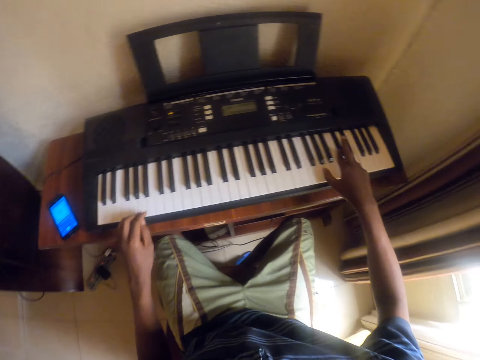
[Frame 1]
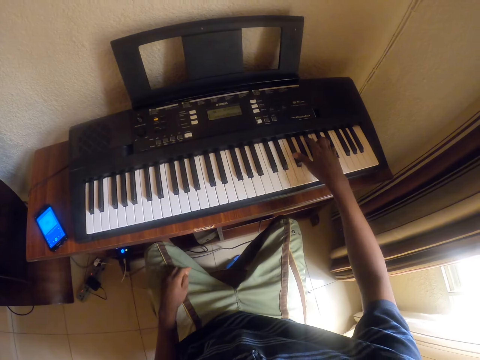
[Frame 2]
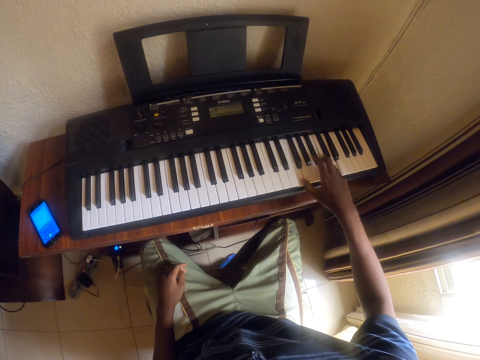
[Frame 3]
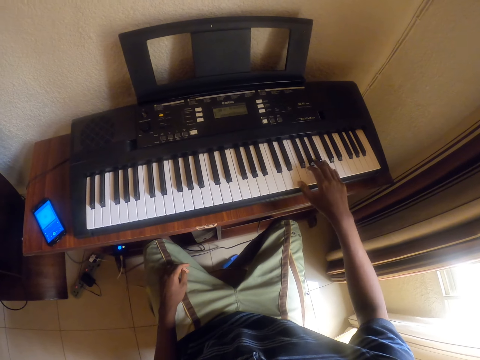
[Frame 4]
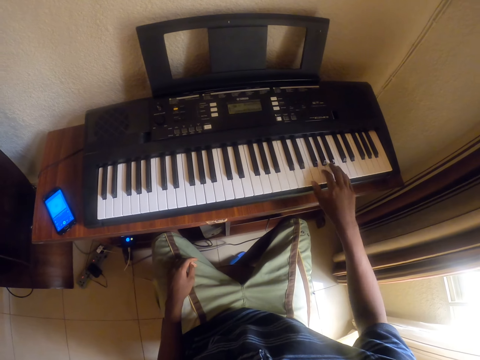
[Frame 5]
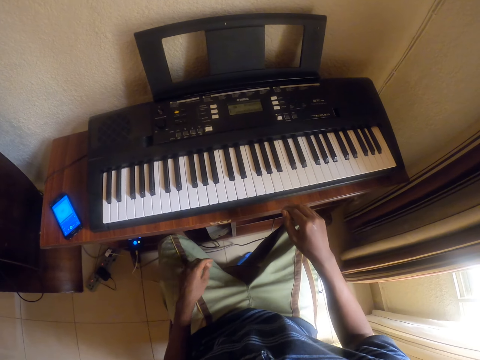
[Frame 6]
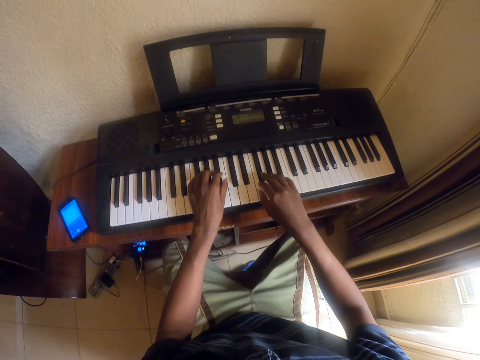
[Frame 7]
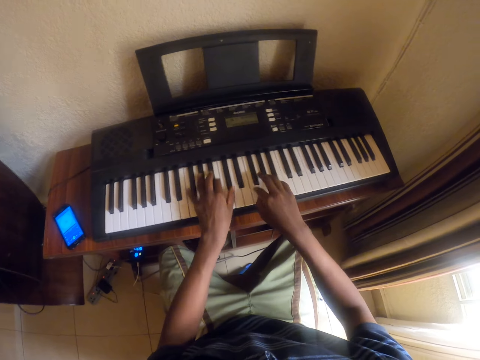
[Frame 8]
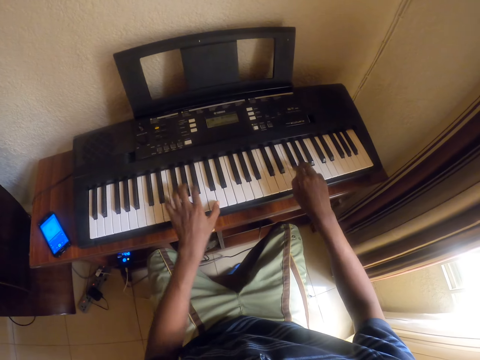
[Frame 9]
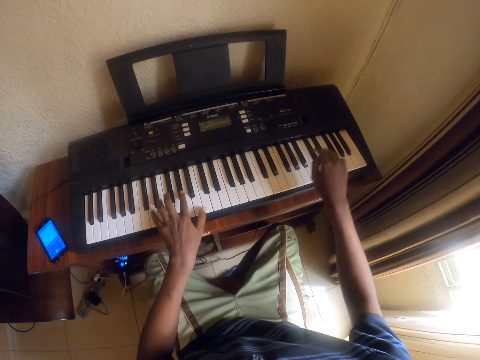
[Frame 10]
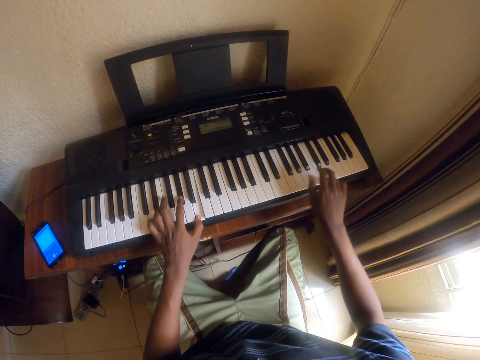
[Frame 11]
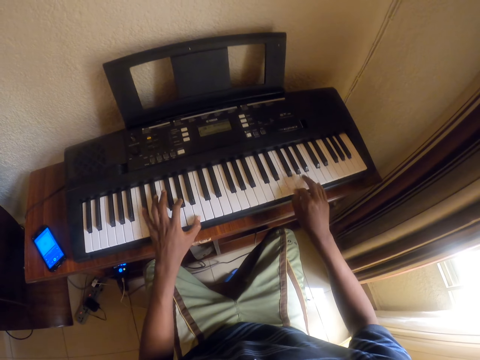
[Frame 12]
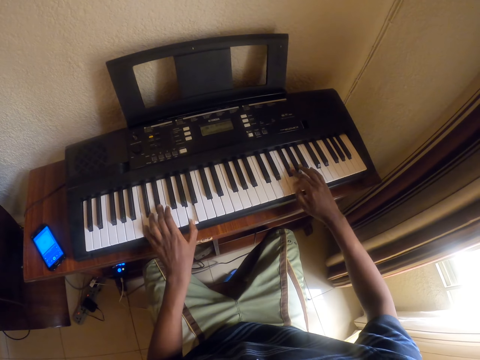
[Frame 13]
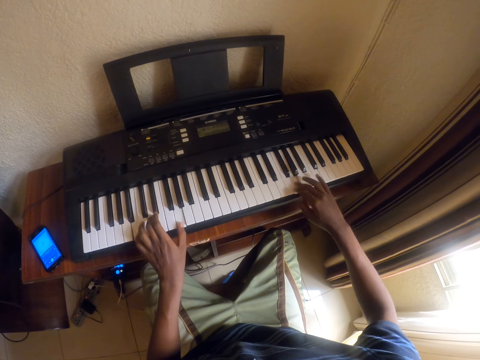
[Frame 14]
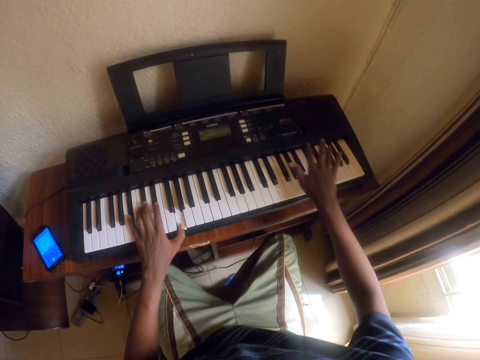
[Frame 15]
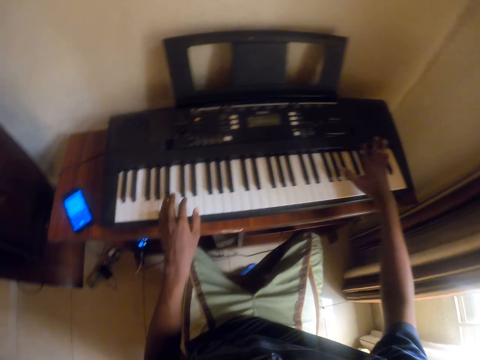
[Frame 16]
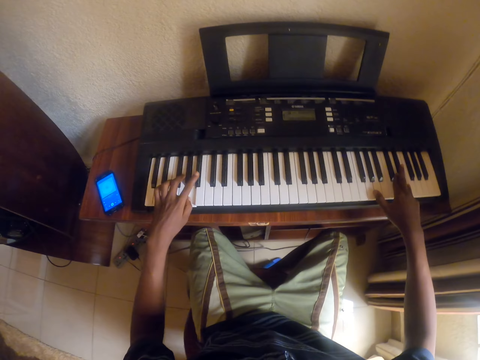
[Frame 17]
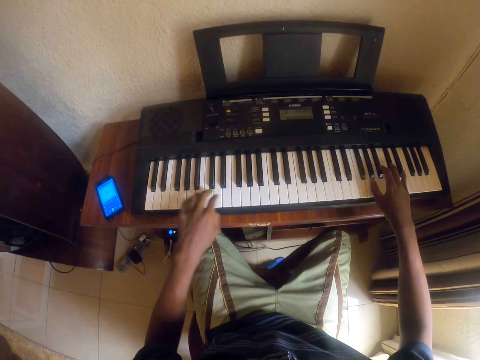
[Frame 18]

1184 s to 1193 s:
The camera wearer moves the right hand. They move both hands. They play piano.

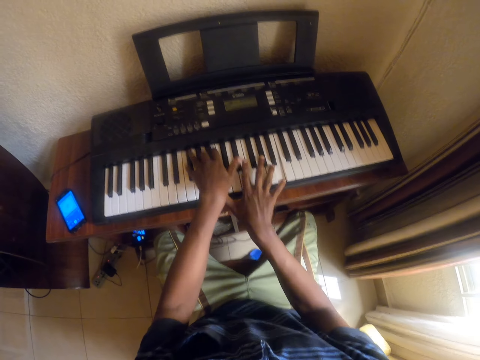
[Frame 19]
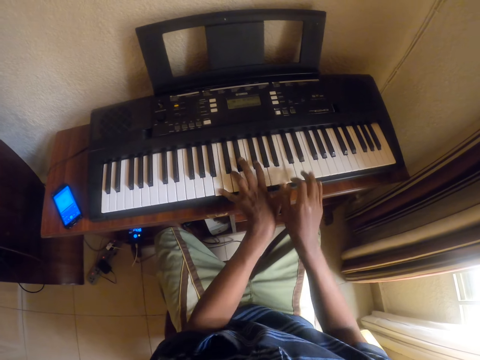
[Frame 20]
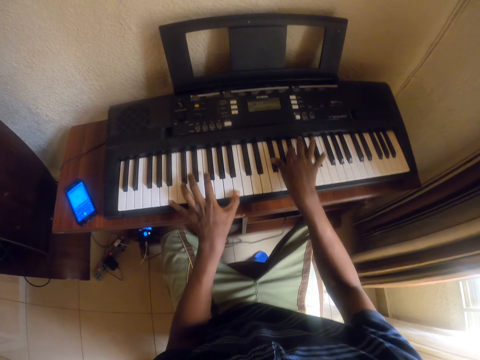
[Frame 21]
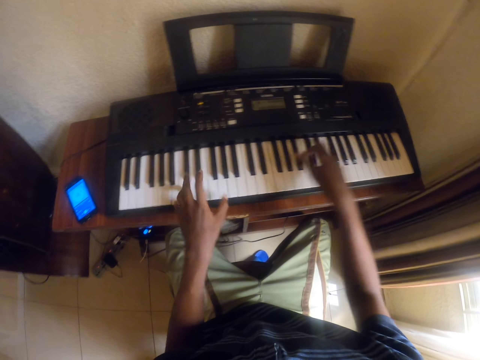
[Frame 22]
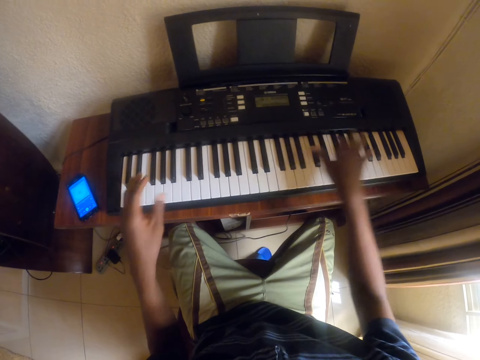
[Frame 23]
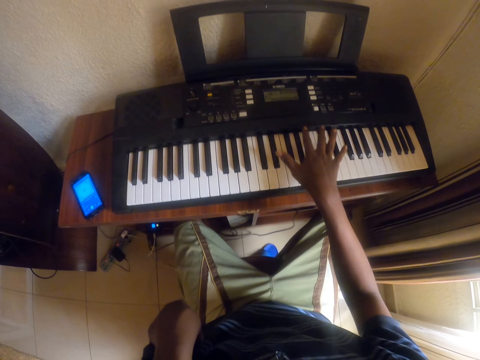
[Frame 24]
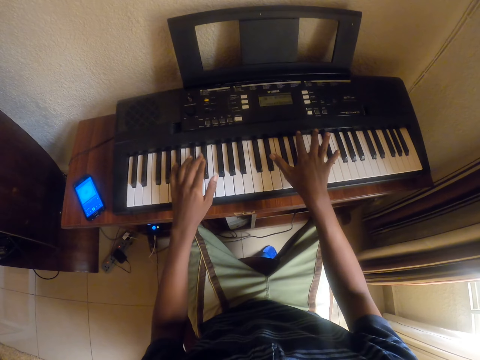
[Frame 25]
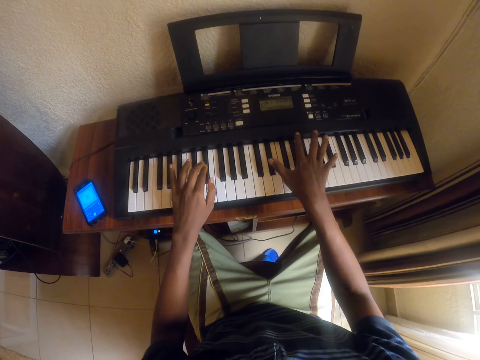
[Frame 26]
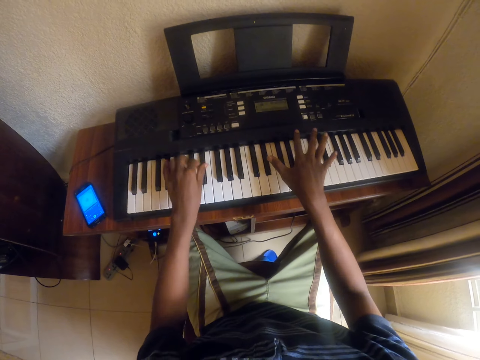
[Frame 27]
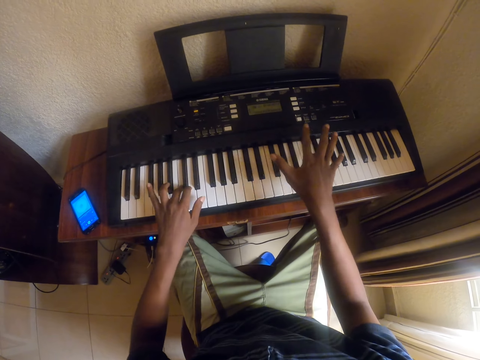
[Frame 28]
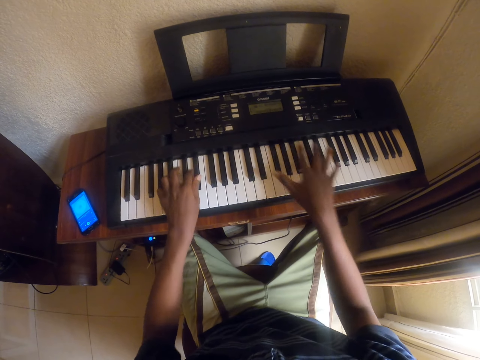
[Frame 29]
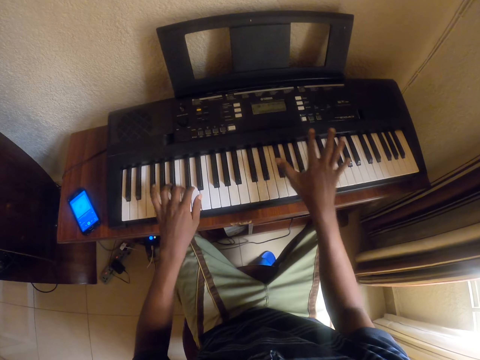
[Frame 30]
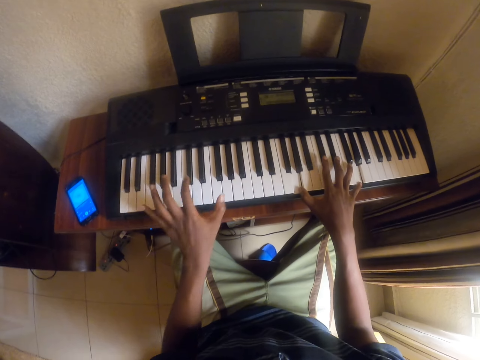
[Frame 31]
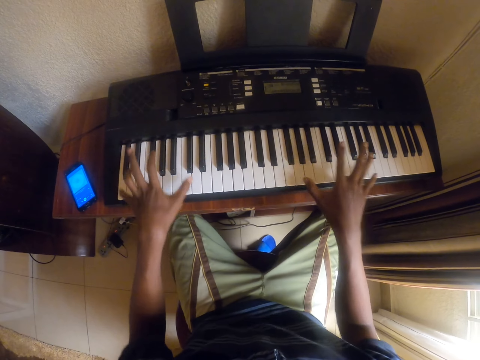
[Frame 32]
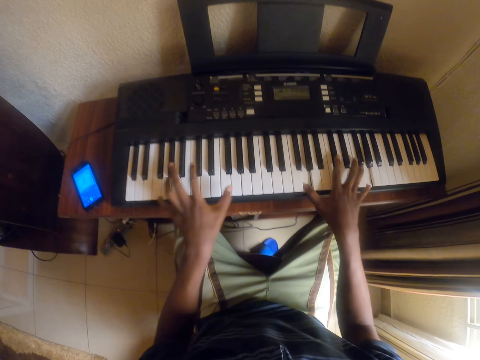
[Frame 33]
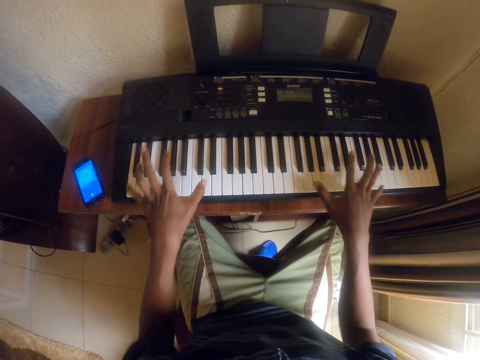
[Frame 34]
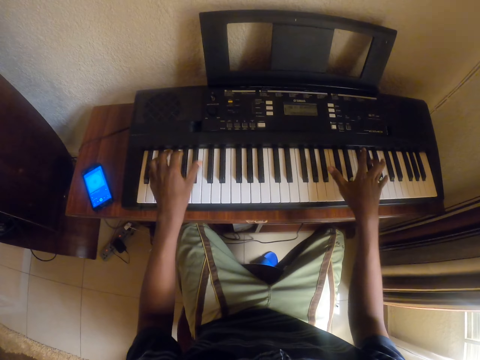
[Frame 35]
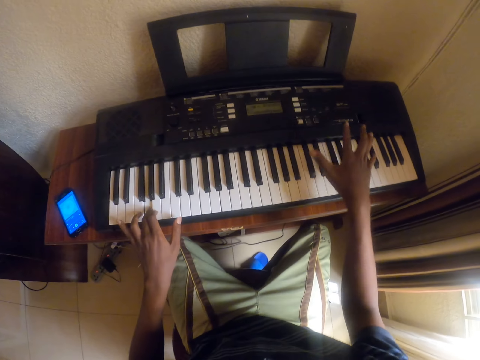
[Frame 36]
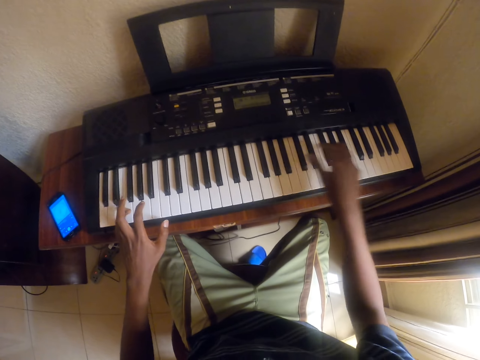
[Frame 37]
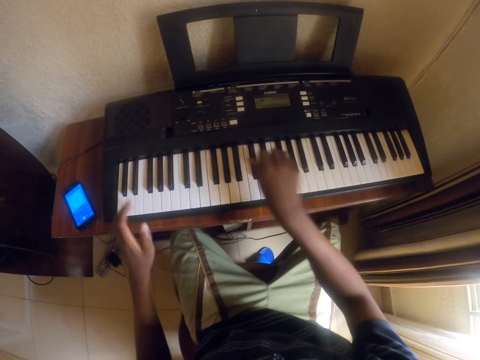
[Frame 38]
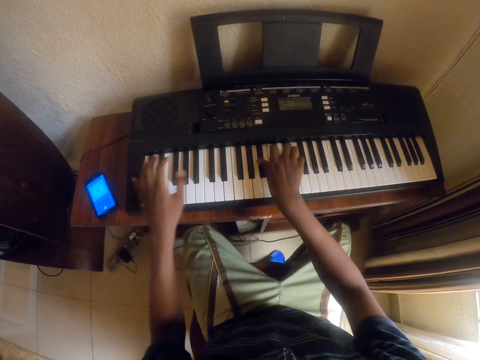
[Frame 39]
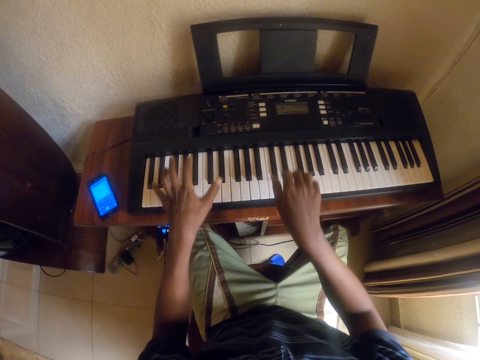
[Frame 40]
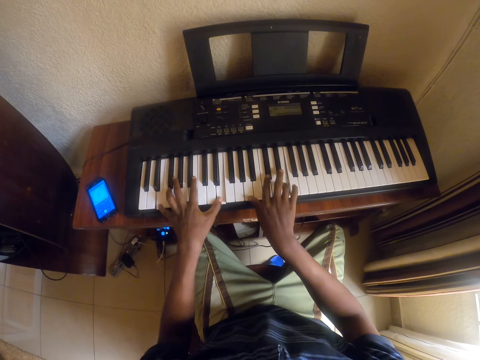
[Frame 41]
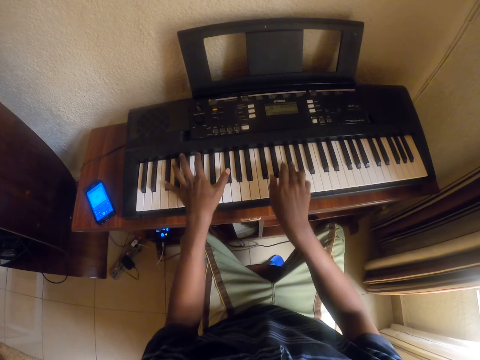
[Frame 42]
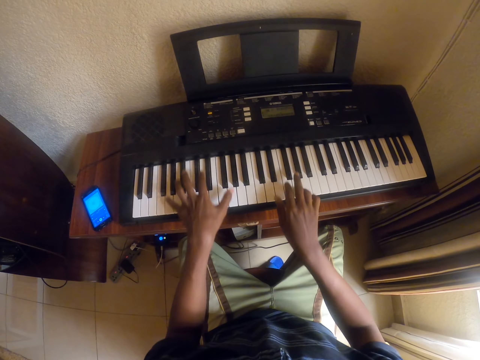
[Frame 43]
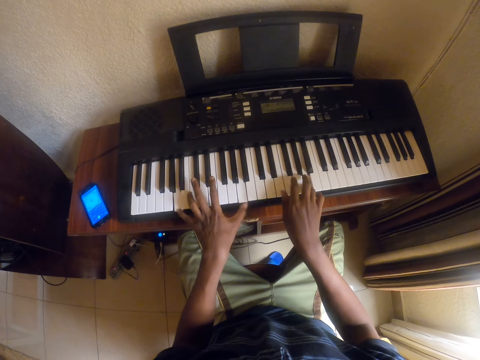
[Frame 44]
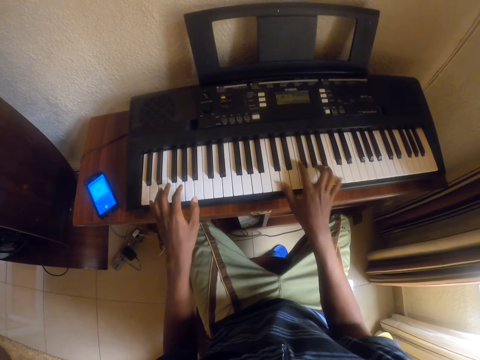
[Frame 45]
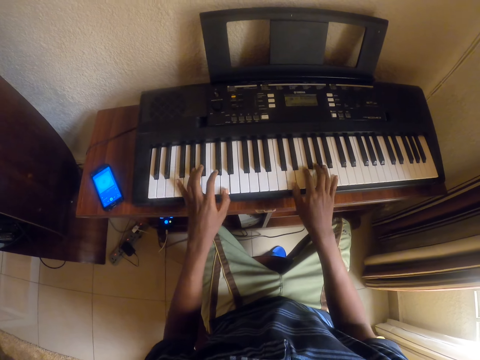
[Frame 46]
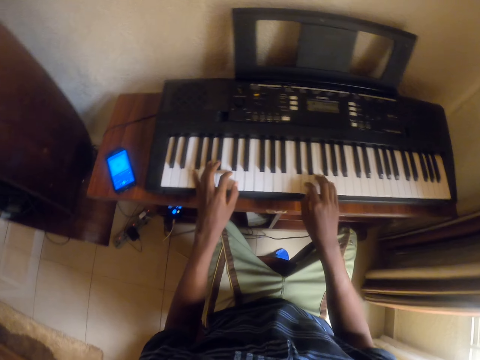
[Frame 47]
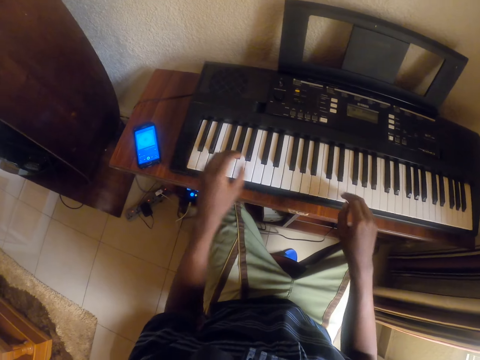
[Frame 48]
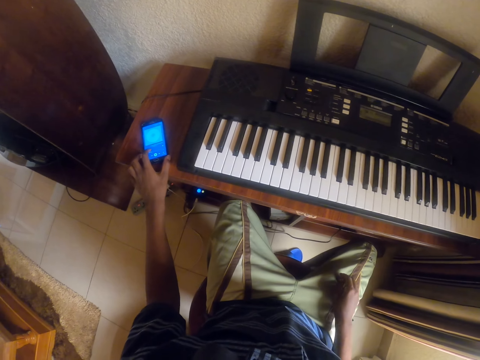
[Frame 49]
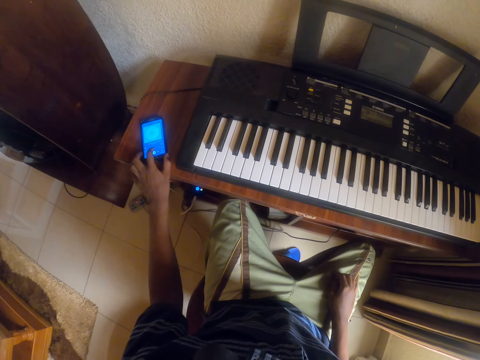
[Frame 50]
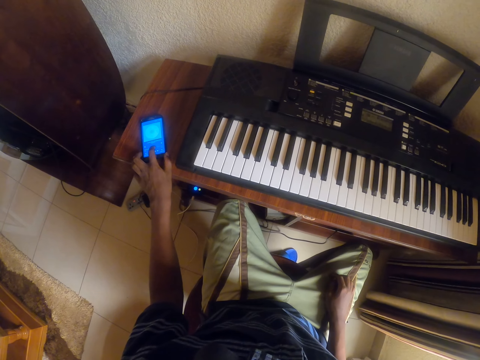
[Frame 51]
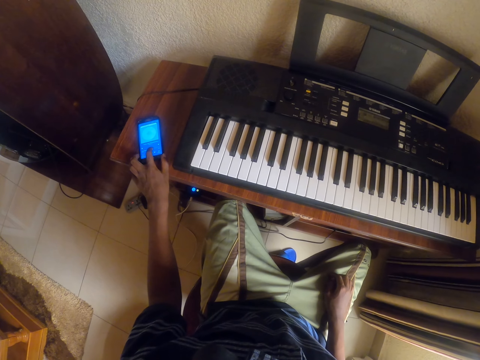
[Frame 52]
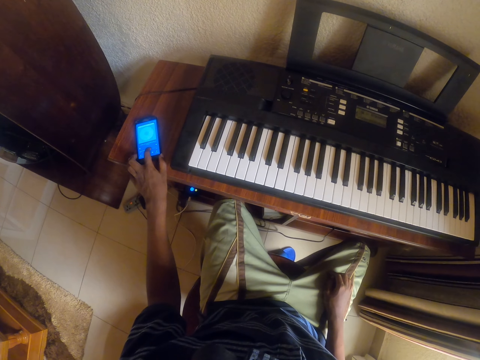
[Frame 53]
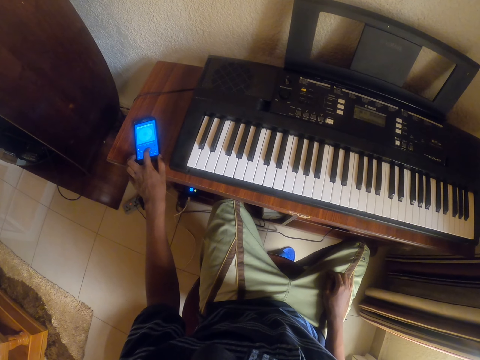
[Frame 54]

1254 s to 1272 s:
The camera wearer lifts the left hand. They play piano. They move the left hand. They play piano. They move both hands. They operate the phone.
